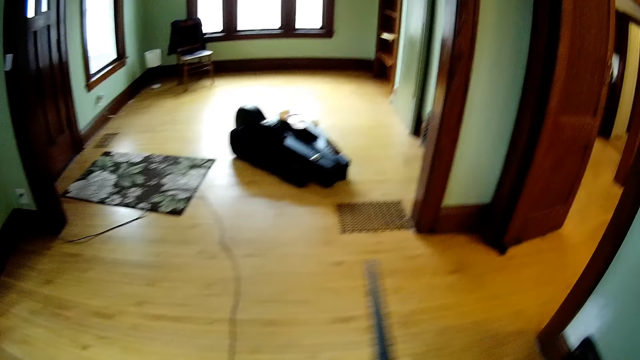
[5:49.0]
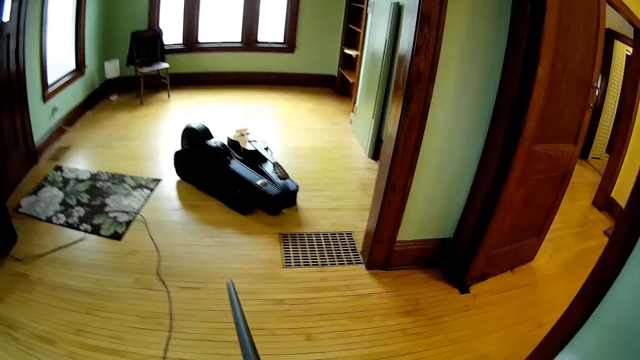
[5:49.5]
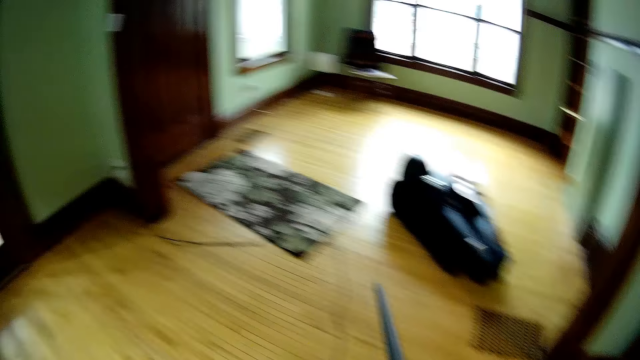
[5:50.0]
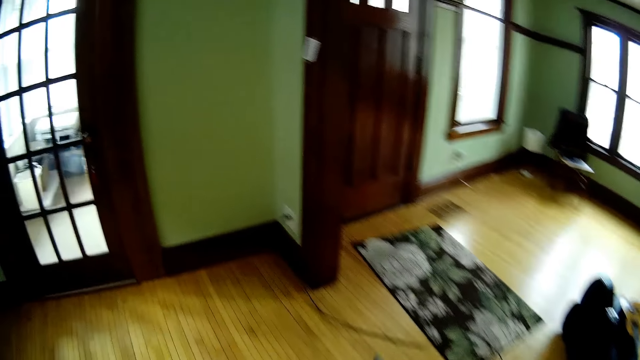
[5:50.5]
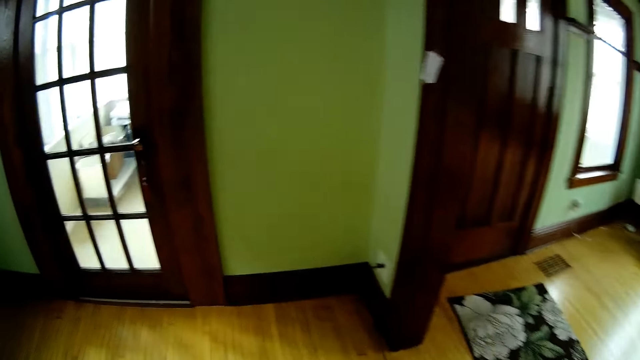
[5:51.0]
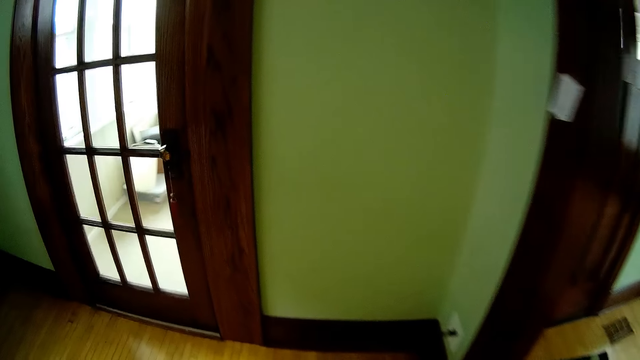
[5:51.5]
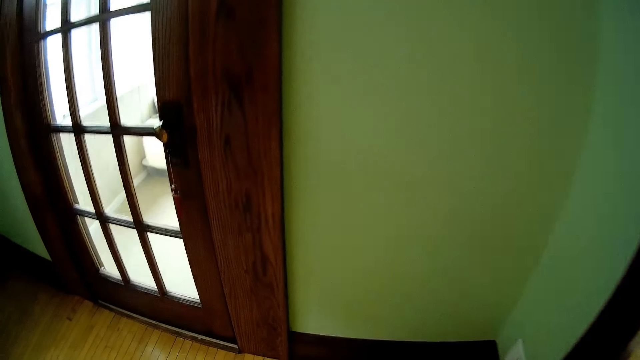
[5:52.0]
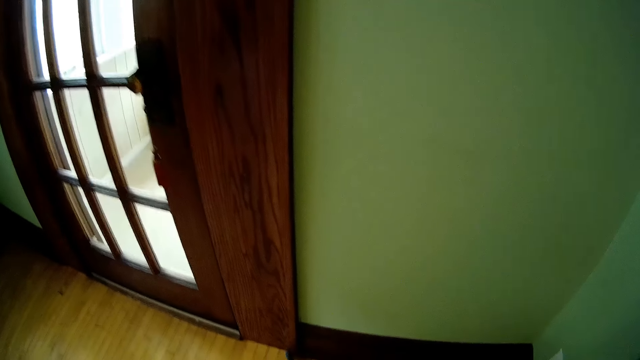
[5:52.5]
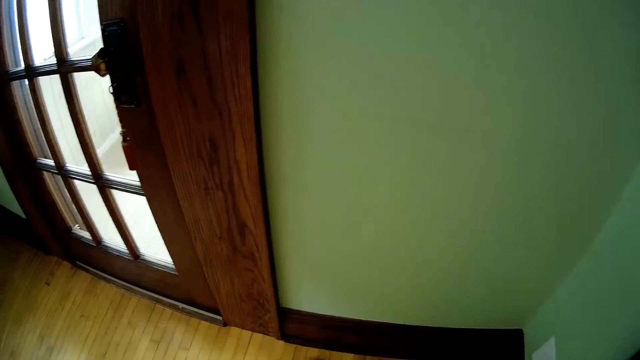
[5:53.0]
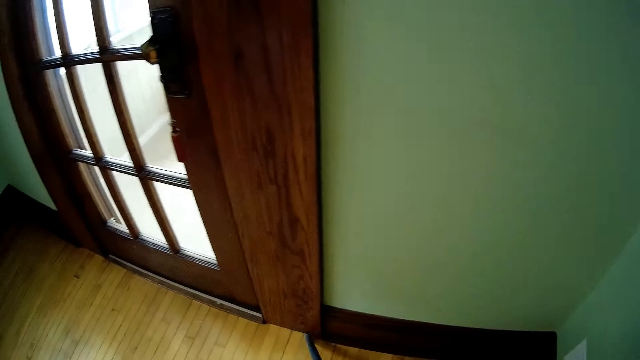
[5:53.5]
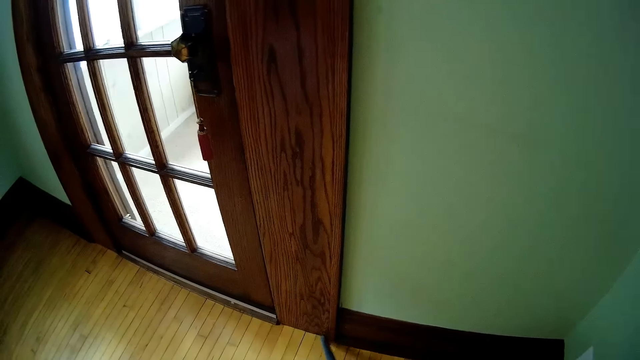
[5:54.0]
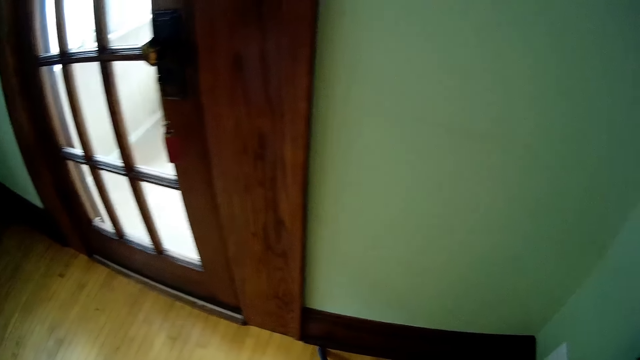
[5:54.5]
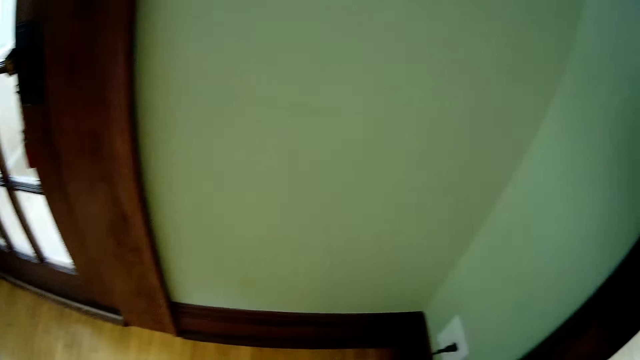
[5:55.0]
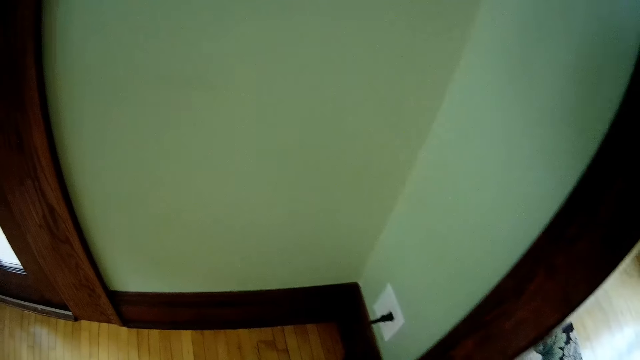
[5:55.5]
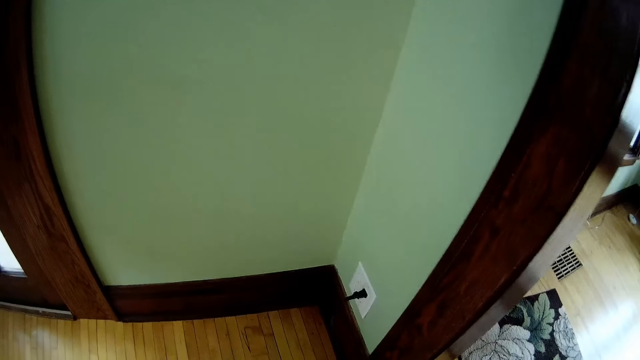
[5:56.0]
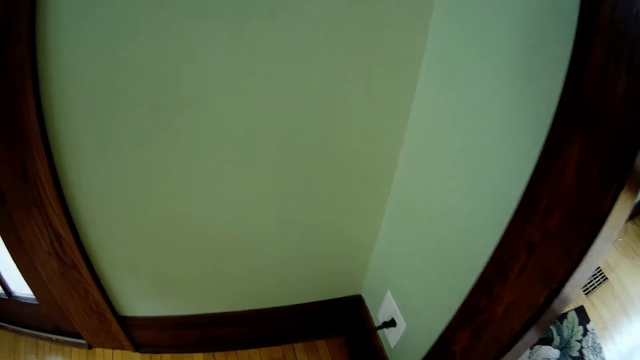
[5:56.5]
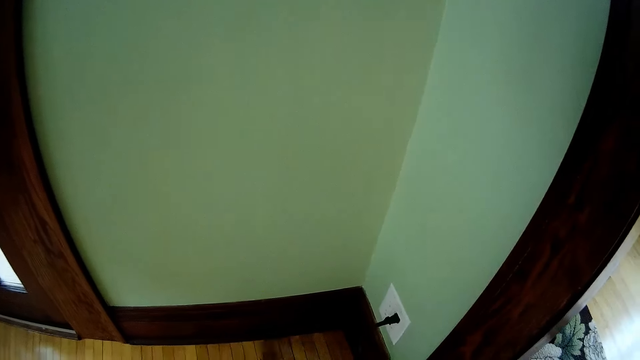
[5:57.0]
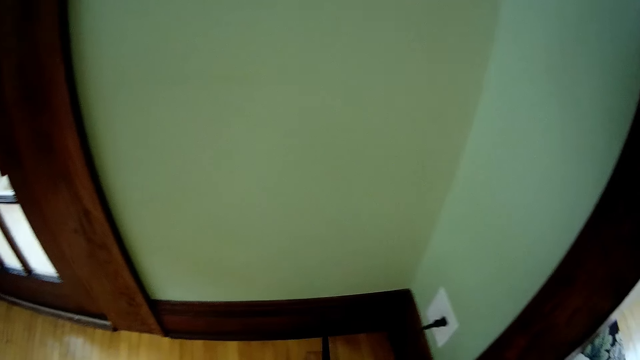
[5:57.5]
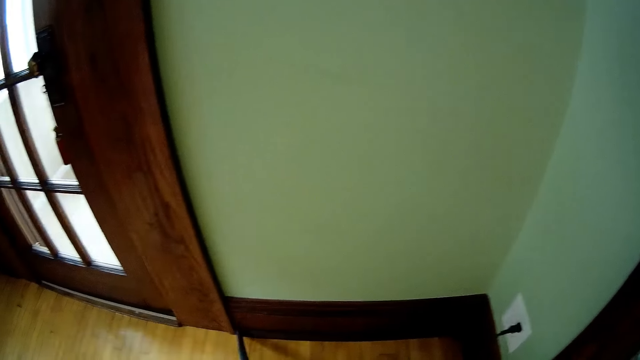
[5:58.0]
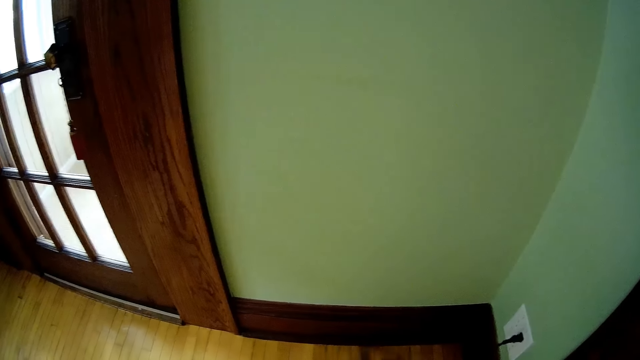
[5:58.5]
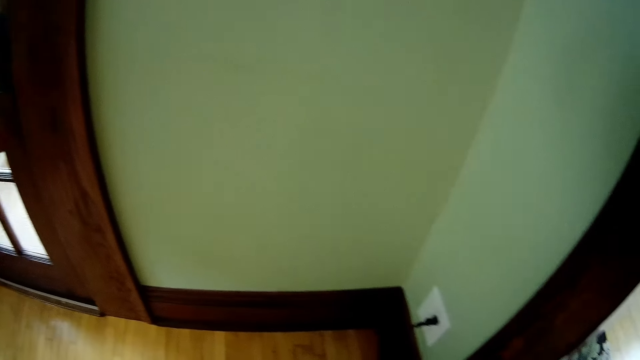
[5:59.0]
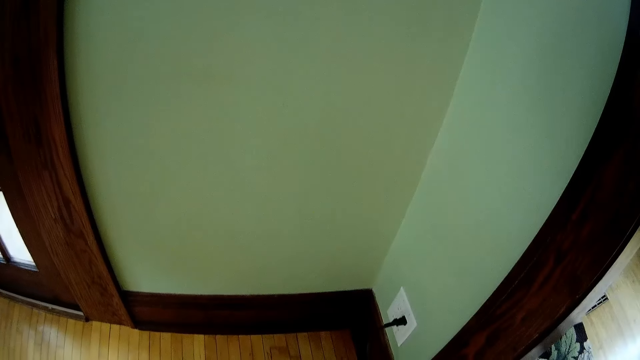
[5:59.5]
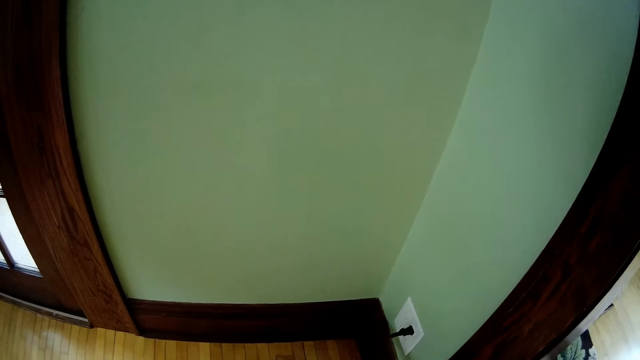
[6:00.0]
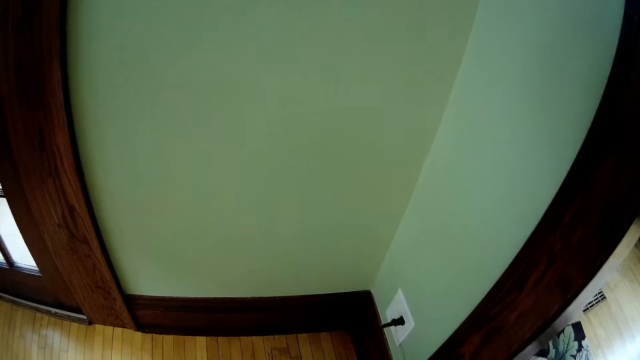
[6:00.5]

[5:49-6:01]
The camera wearer traces the floor with the stick. They clean the floor using the air blower.

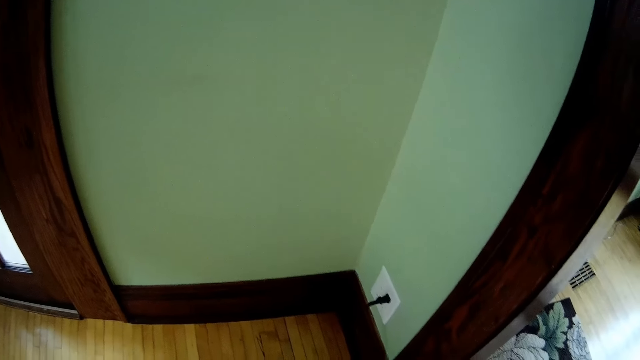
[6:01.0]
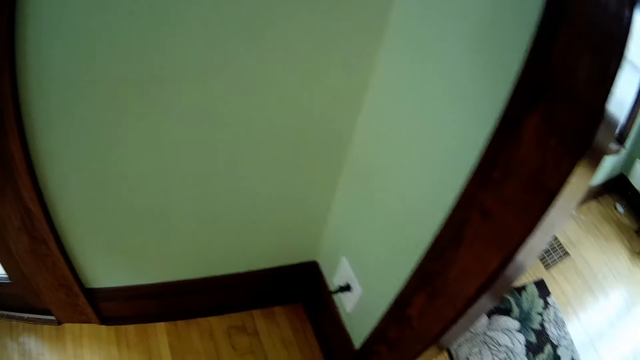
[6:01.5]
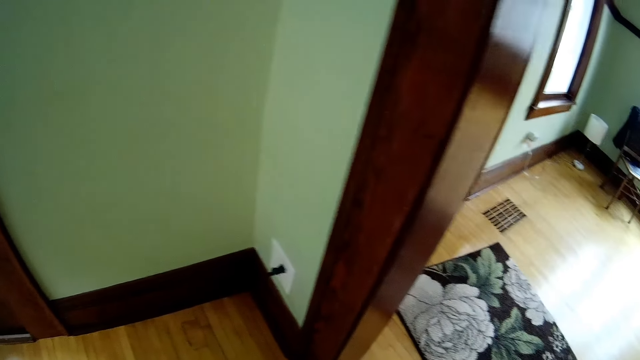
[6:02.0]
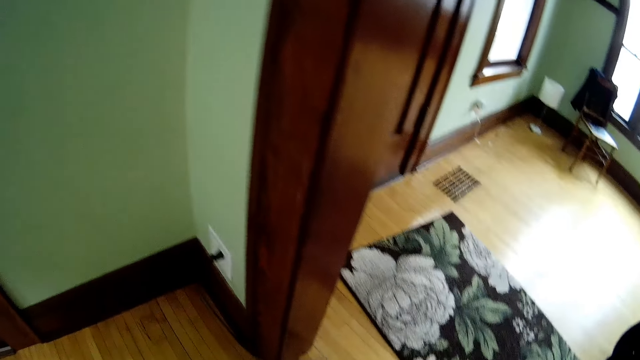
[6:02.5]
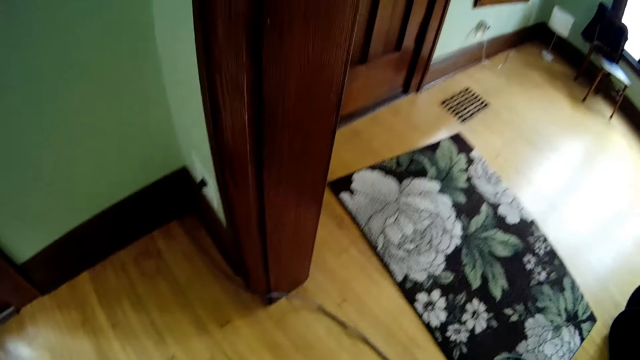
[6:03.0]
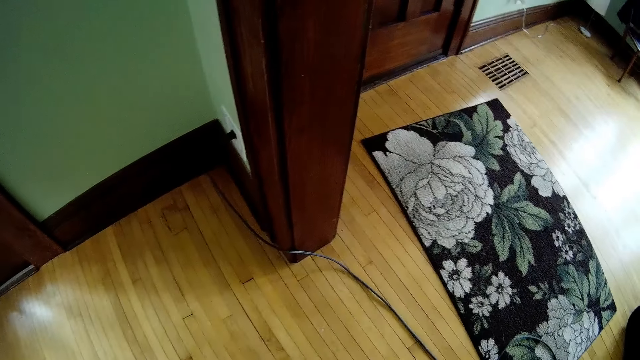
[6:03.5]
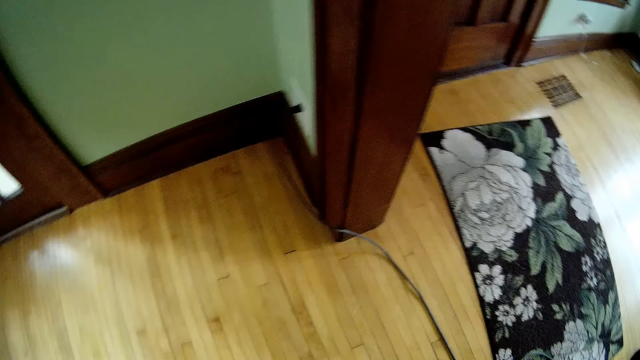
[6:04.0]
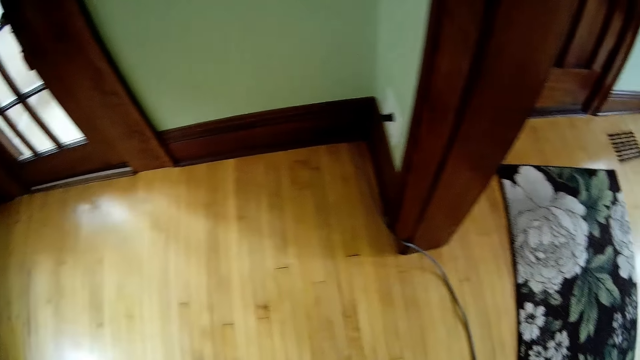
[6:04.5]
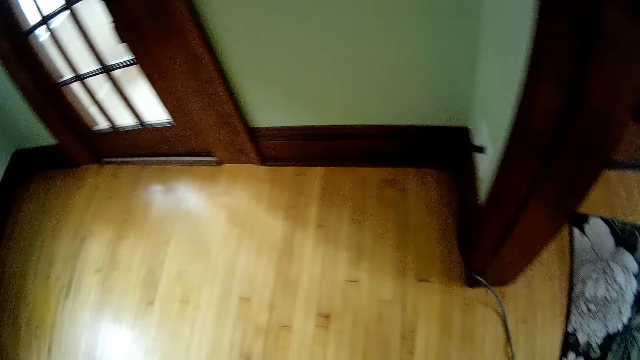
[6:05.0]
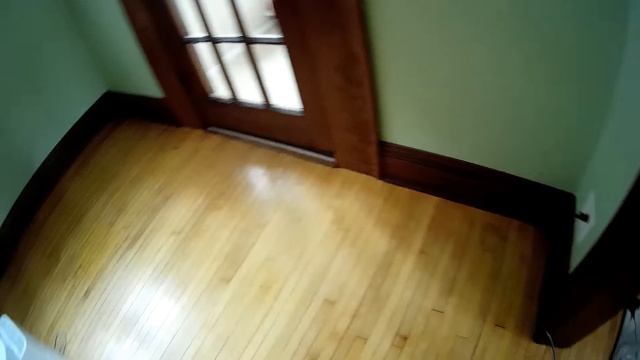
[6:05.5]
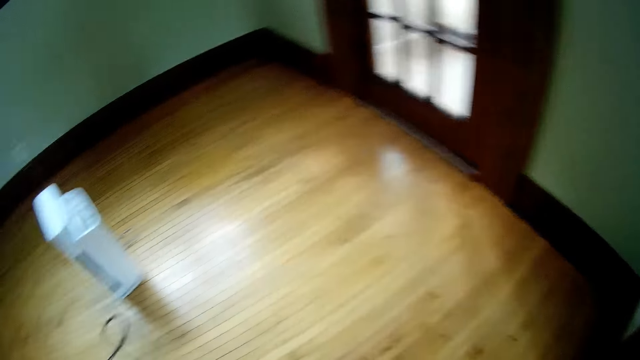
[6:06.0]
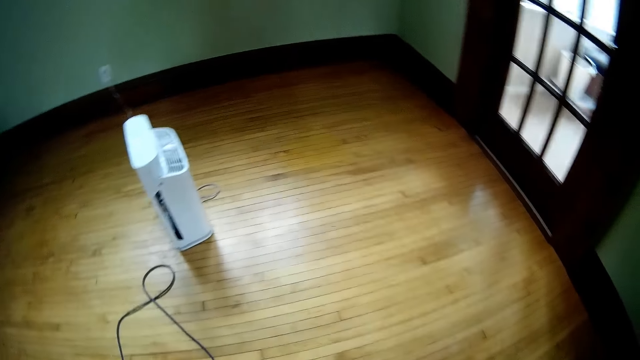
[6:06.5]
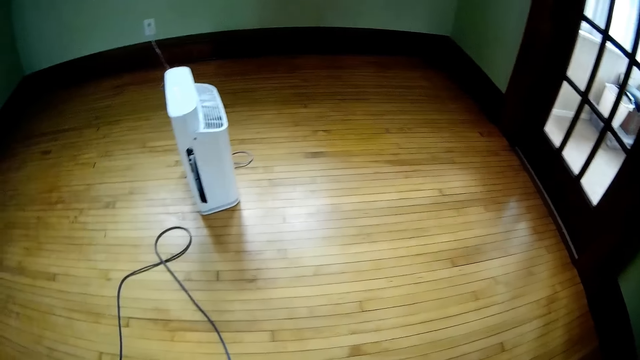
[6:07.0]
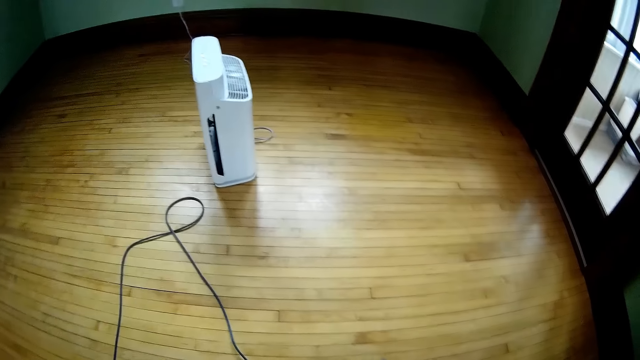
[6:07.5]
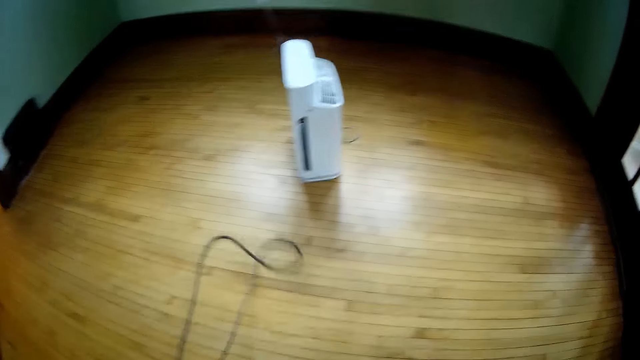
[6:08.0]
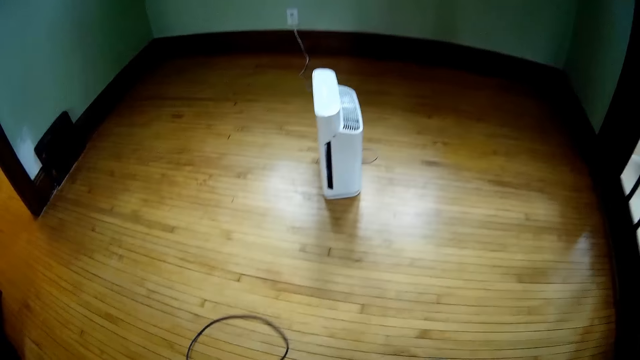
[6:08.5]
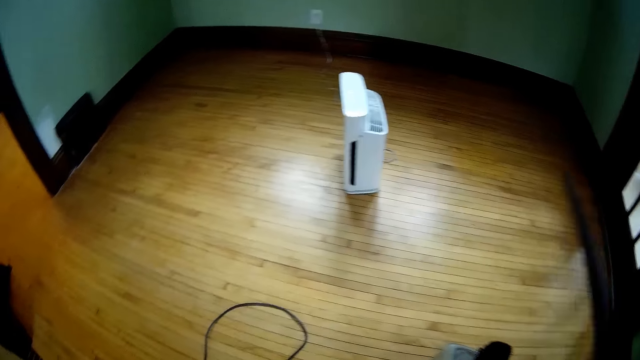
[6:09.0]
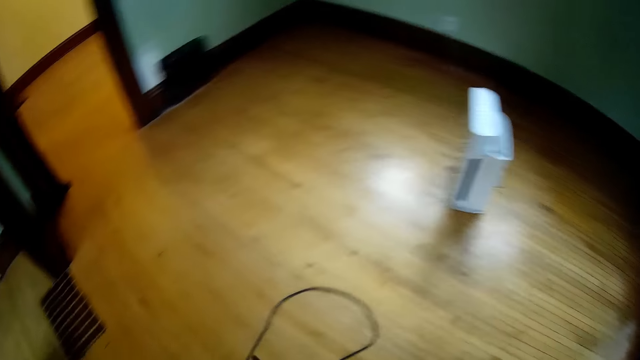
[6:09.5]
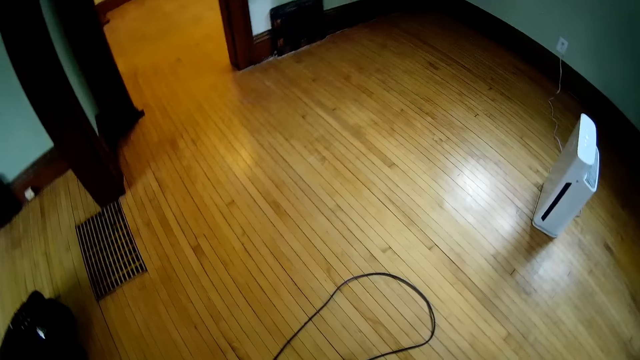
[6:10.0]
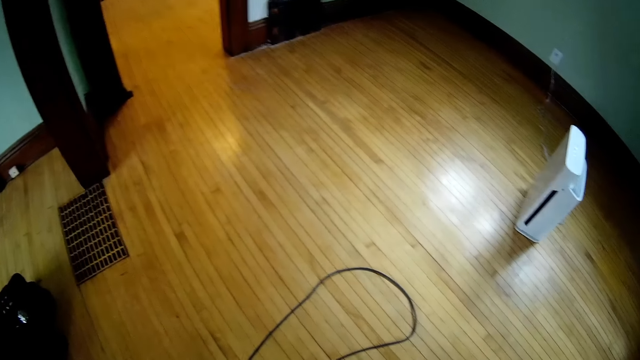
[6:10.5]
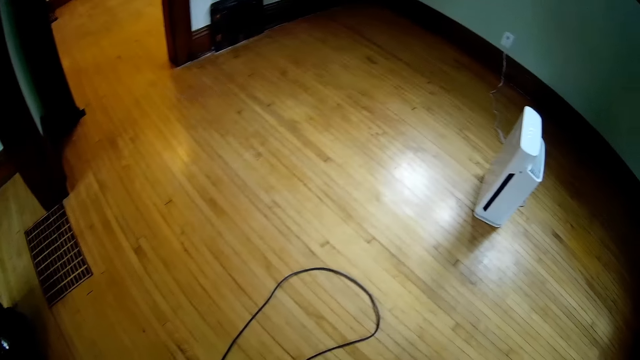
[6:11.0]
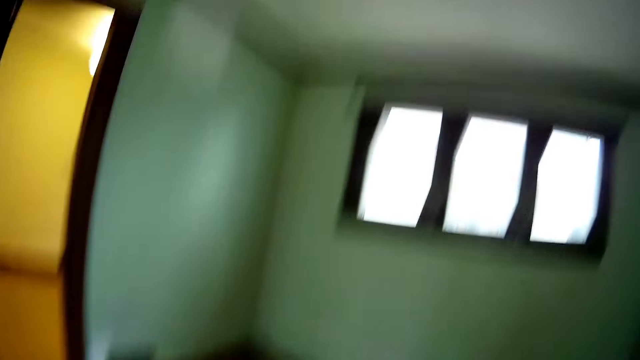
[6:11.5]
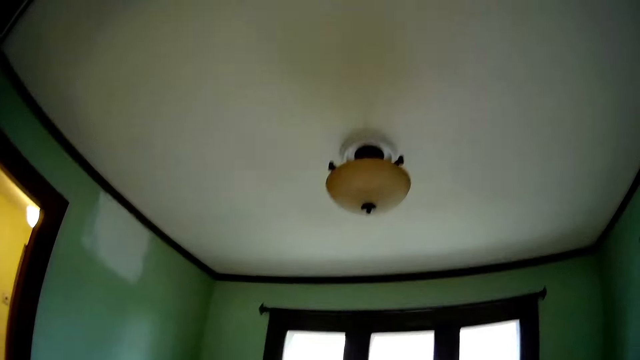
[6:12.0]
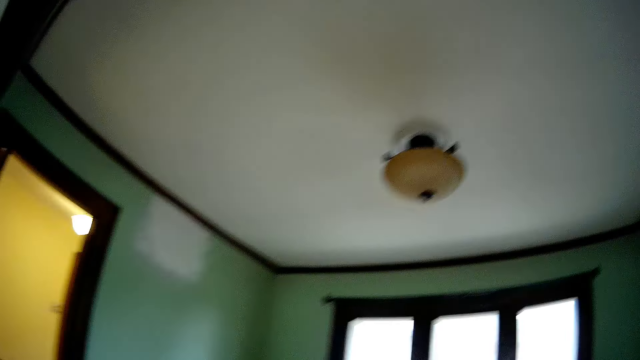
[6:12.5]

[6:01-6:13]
The camera wearer looks up.
